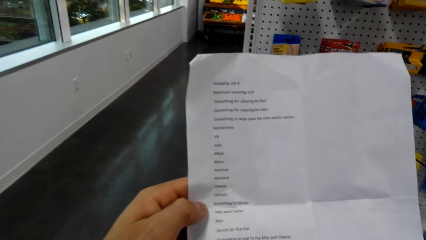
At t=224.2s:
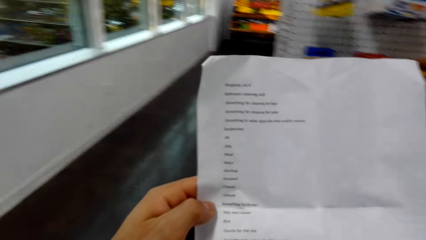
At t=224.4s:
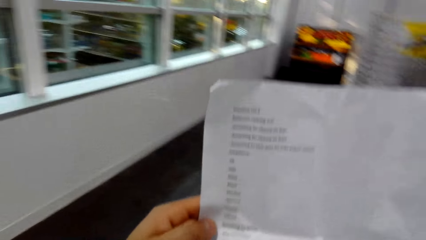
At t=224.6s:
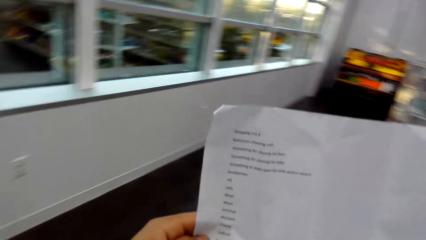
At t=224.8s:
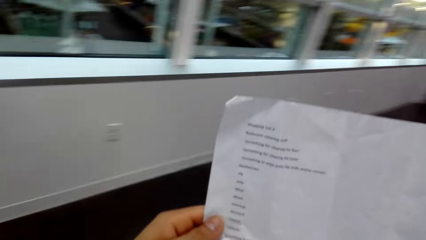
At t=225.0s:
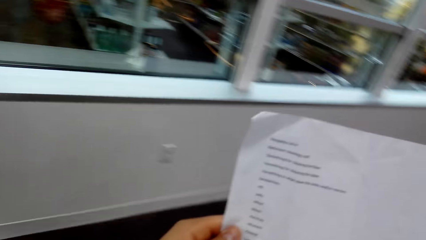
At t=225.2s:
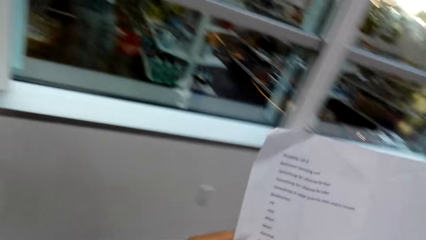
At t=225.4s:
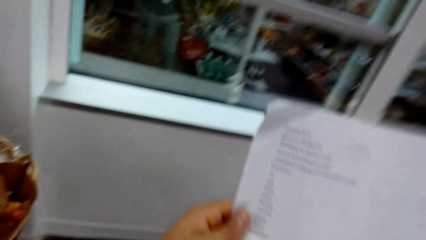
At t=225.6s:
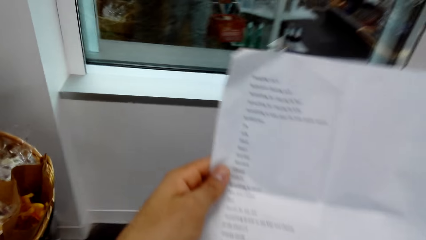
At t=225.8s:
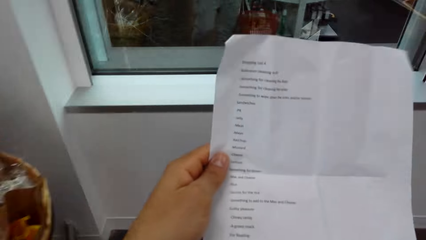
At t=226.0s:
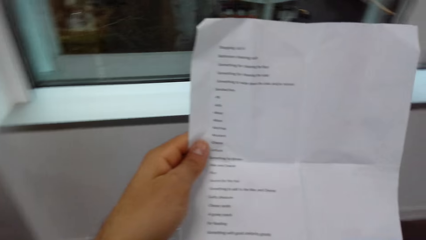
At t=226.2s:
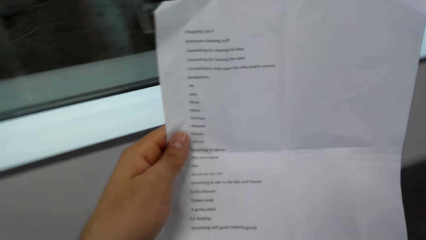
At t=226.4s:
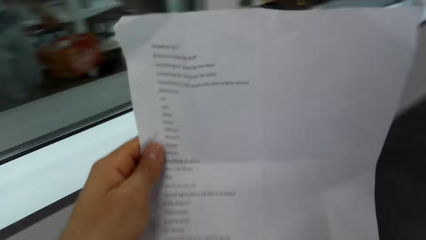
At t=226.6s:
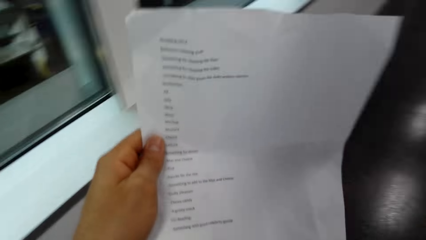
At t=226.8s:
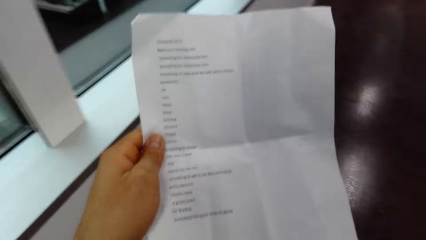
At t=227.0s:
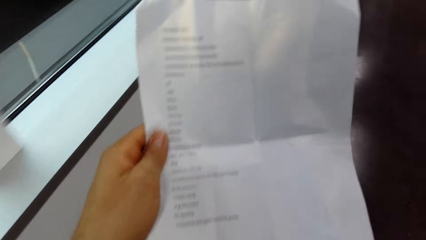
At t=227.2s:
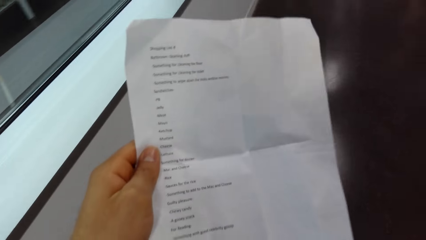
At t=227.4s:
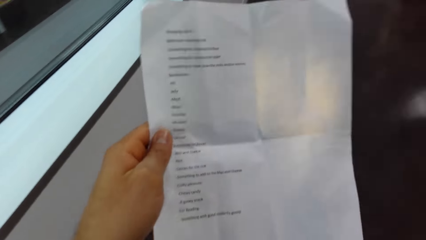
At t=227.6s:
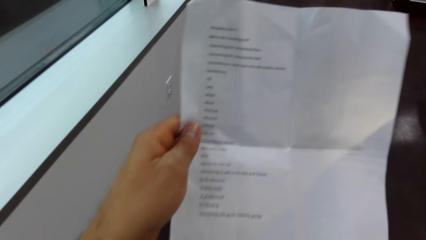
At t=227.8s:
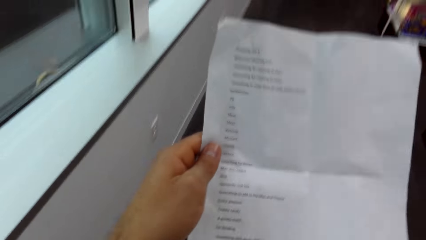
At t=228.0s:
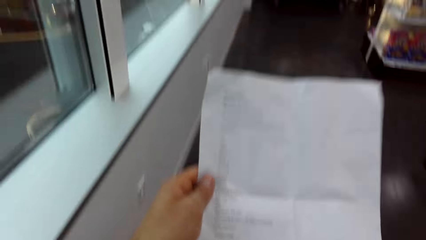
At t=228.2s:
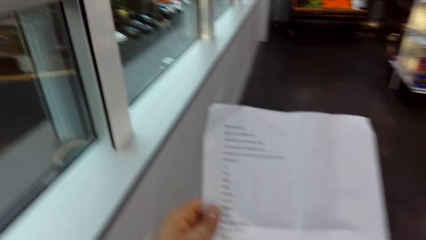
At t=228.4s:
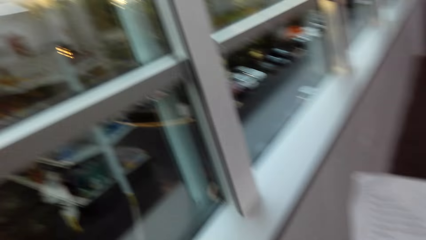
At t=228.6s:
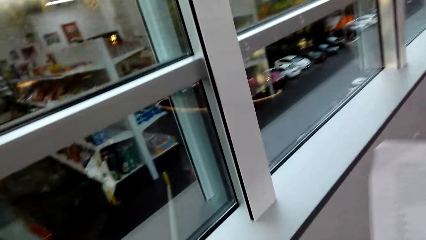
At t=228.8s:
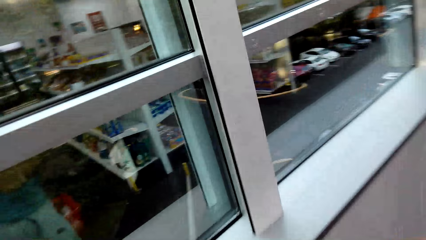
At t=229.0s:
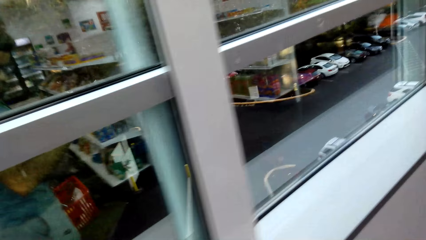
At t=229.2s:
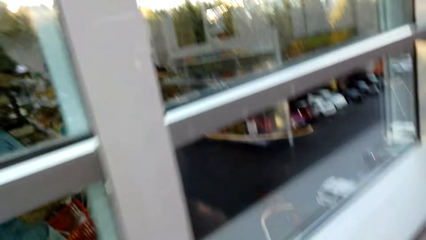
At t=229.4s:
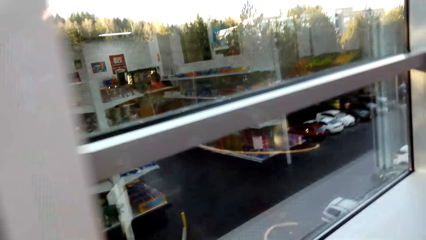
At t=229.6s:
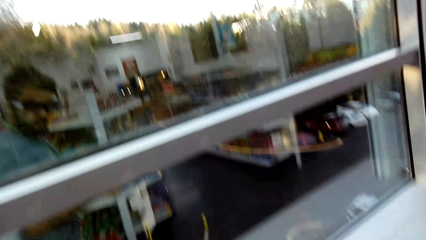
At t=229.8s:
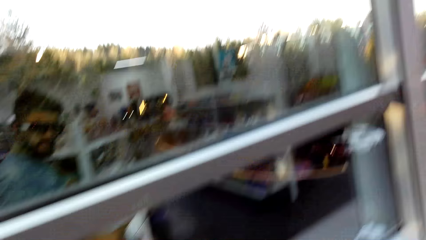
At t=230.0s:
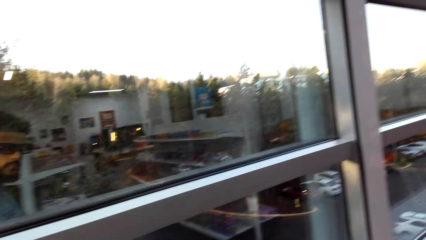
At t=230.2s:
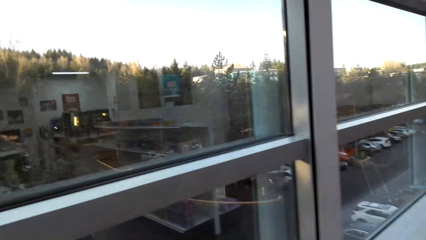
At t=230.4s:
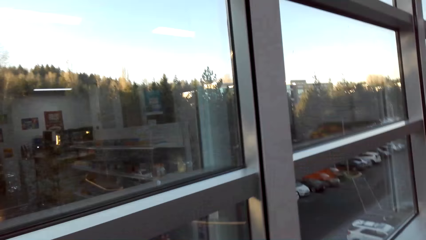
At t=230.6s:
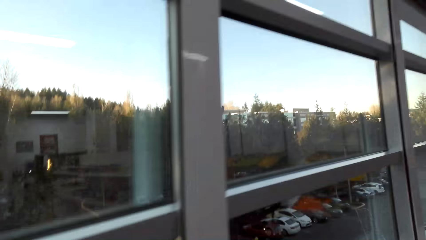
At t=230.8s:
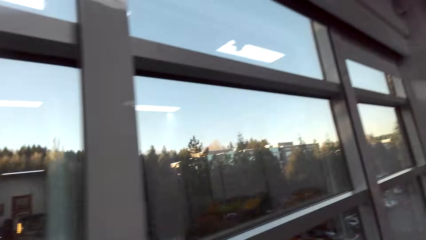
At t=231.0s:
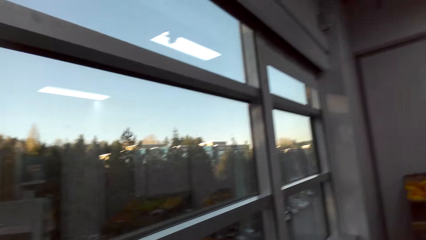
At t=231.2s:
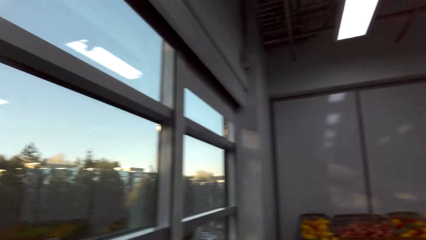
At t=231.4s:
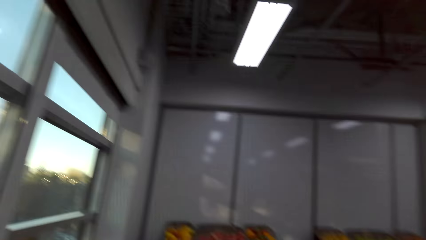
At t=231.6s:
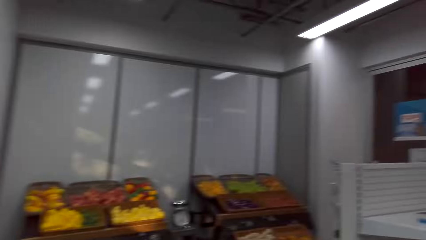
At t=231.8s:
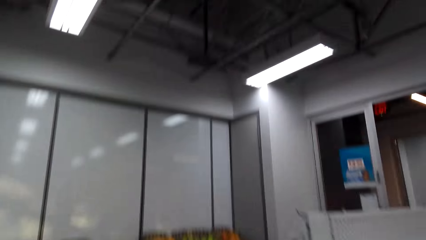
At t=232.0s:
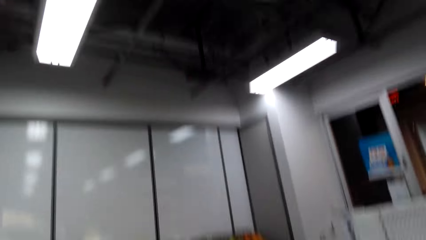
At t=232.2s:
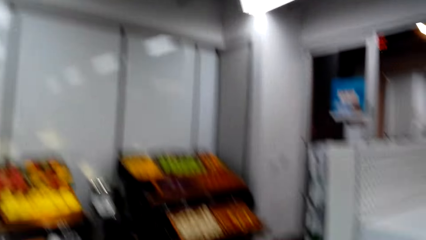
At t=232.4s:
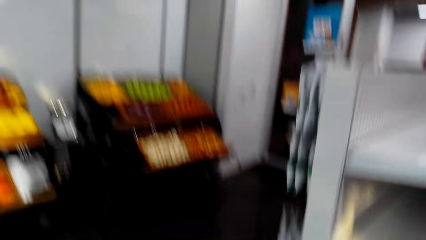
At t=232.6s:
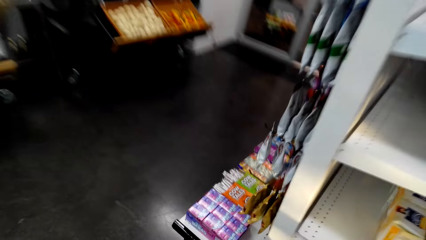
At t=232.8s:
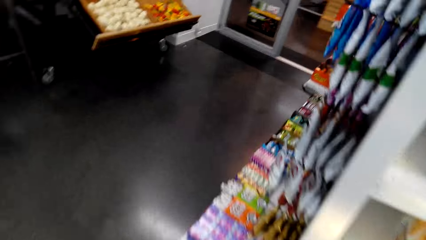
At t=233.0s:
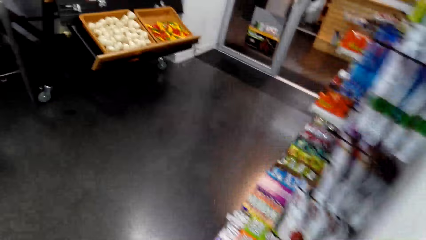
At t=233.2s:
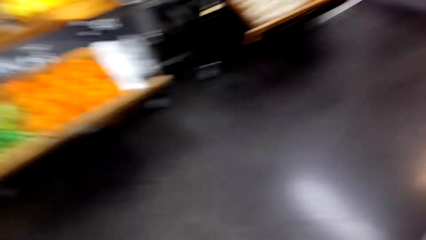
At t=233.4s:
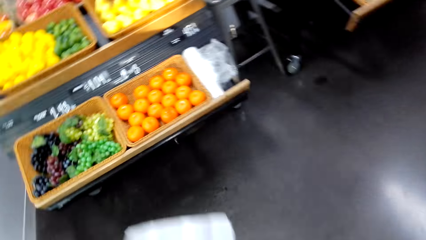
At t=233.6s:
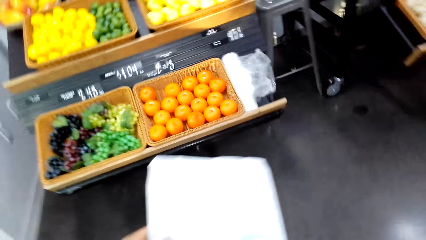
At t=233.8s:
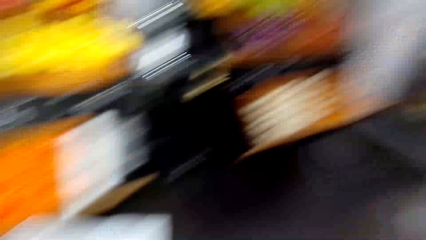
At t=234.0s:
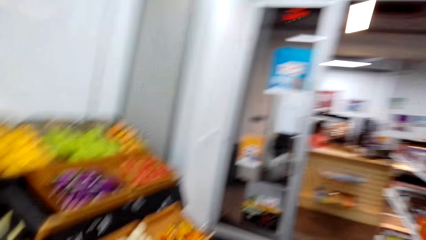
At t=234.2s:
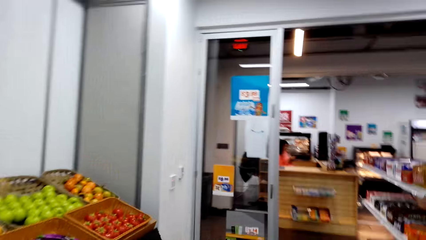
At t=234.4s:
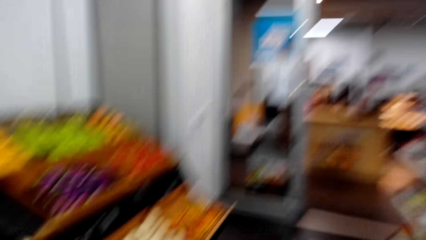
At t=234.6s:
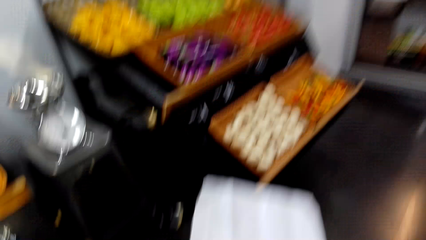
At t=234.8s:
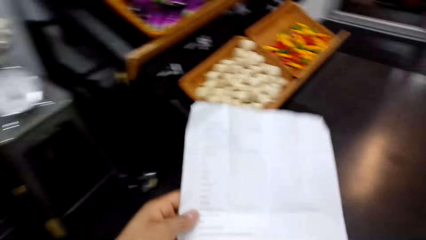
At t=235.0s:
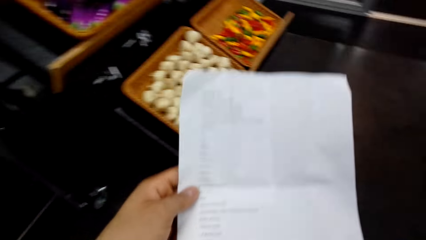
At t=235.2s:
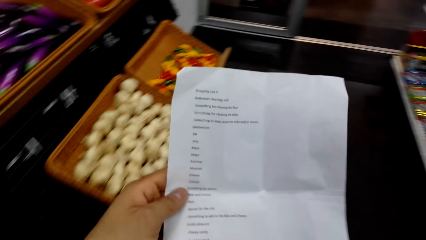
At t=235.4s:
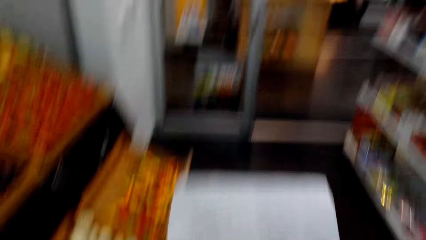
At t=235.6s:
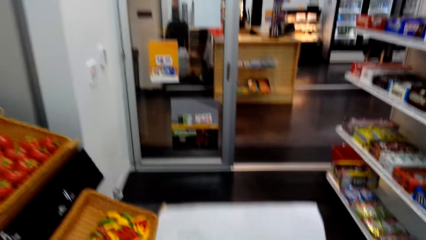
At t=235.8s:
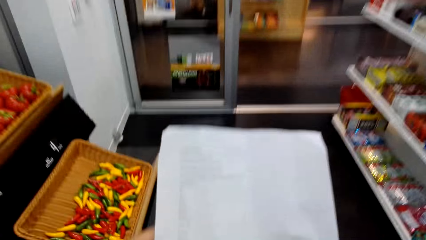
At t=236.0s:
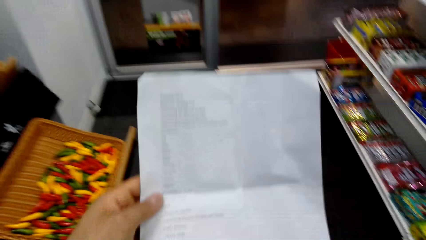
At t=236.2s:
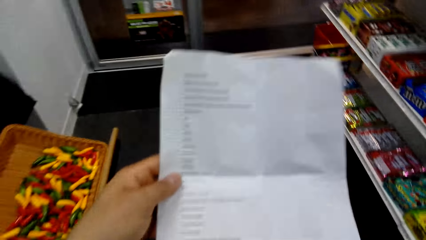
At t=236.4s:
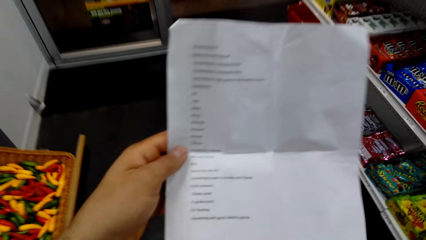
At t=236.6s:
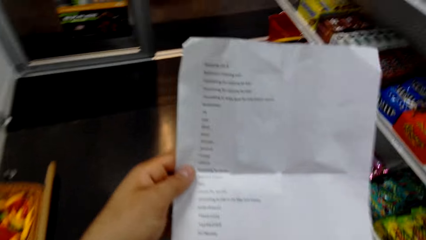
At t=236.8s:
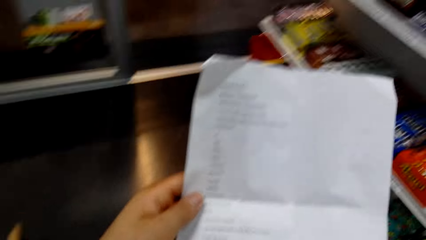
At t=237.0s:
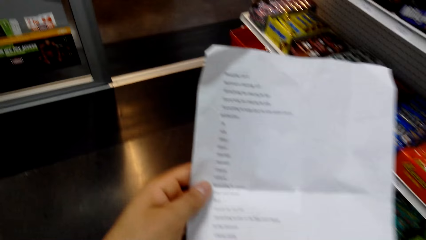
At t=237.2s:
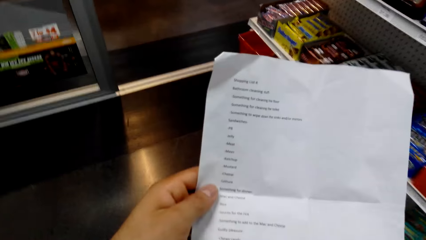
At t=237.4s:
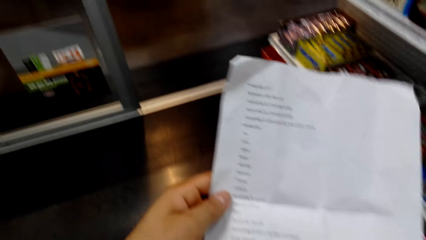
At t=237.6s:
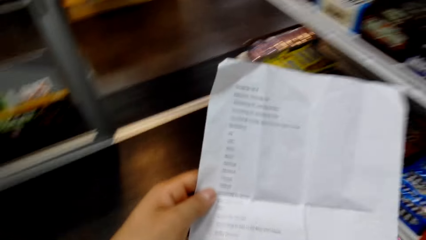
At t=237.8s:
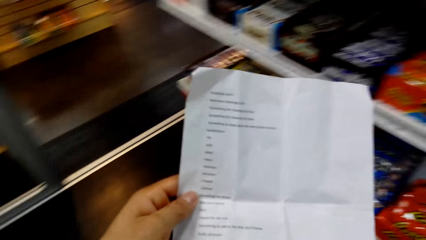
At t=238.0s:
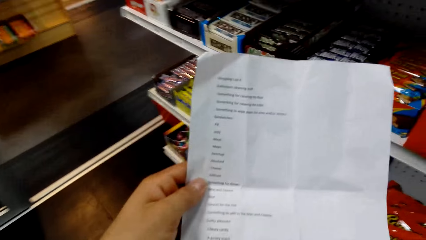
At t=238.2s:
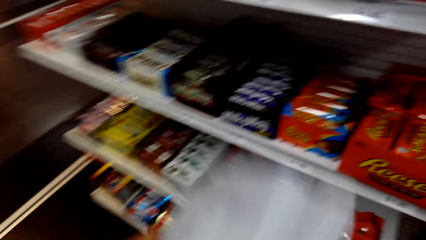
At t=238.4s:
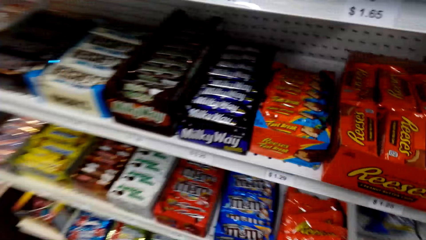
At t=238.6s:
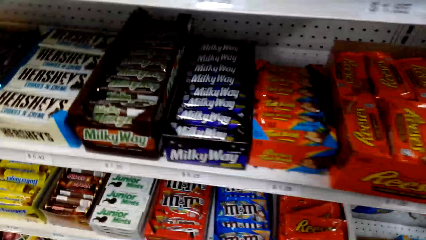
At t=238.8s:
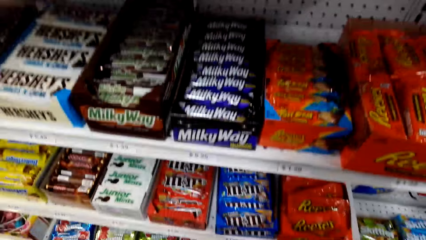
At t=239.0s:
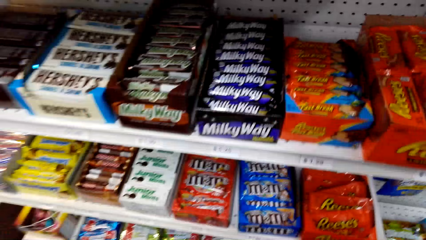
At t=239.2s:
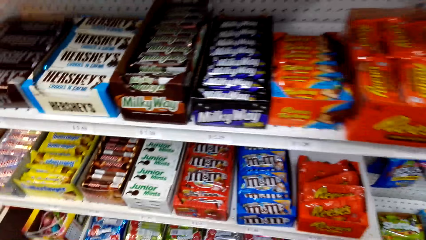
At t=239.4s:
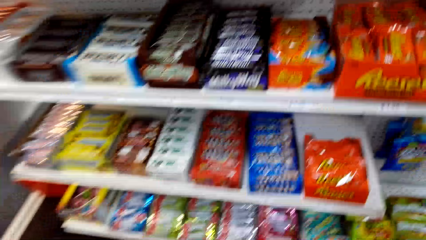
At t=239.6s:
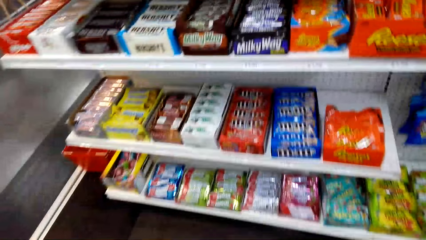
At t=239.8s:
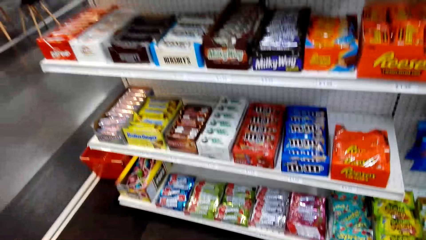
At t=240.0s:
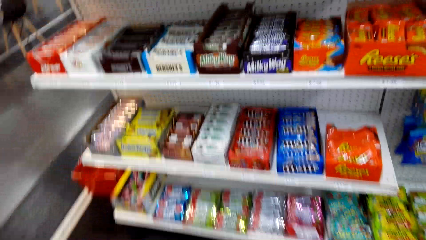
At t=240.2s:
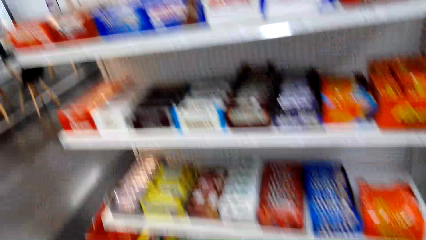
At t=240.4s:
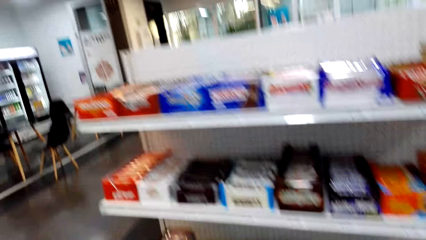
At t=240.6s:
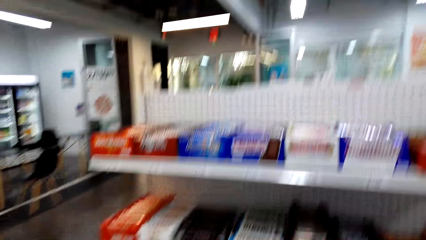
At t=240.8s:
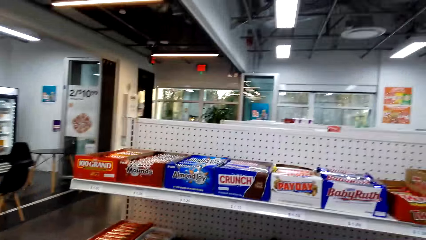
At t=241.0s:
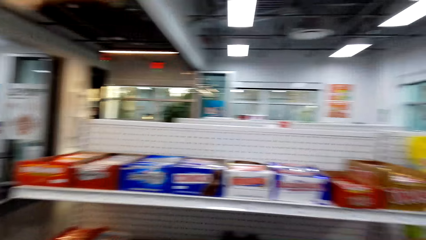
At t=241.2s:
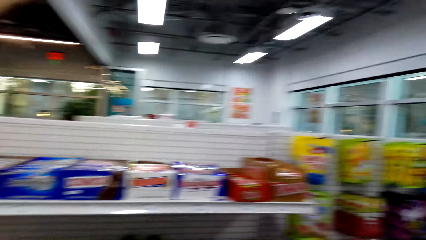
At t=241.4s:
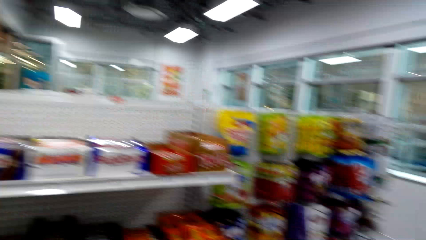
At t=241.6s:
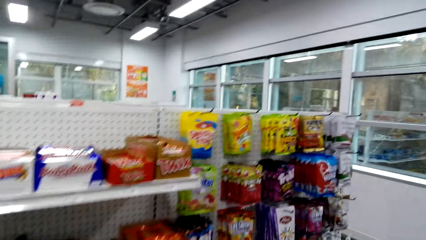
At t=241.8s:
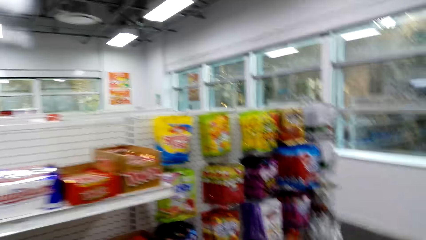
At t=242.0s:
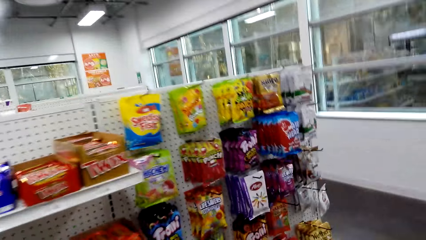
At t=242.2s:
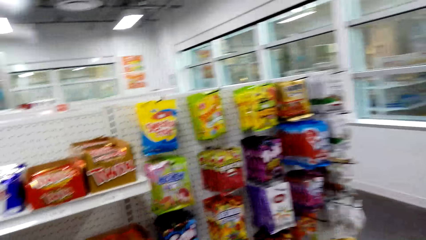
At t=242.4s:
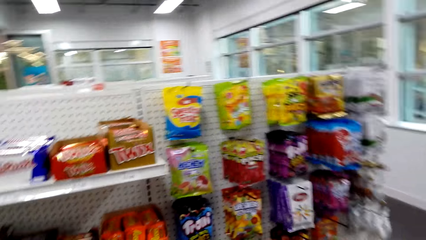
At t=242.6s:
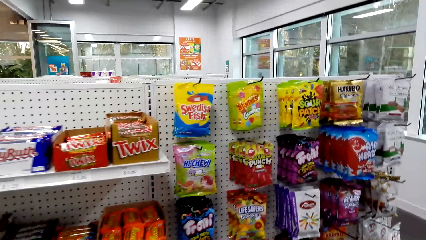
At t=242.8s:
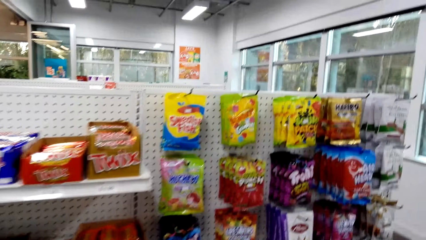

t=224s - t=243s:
The camera wearer walks in the supermarket. They walk around. They look at the shopping list. They look into a shelf. They walk in the supermarket.
